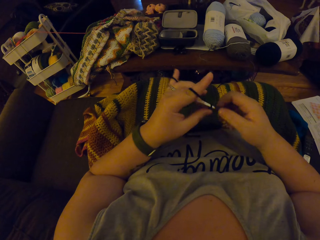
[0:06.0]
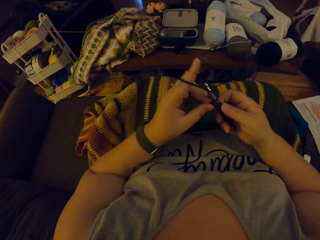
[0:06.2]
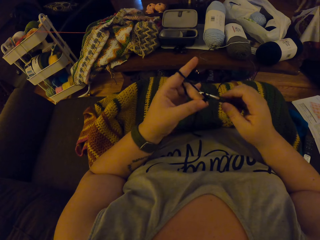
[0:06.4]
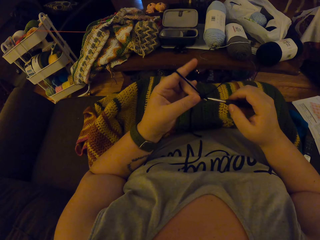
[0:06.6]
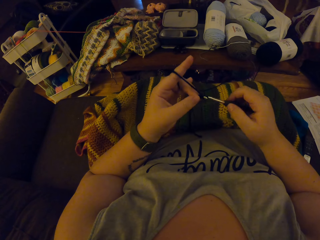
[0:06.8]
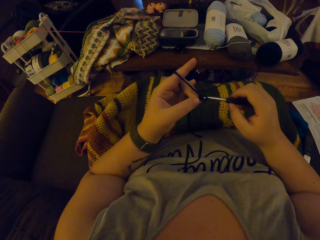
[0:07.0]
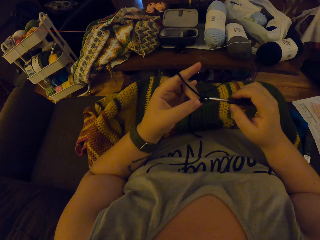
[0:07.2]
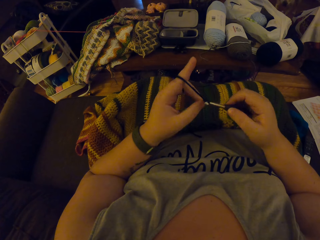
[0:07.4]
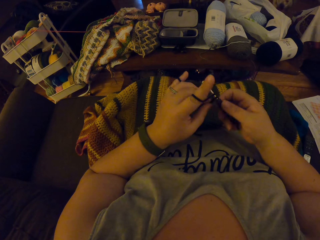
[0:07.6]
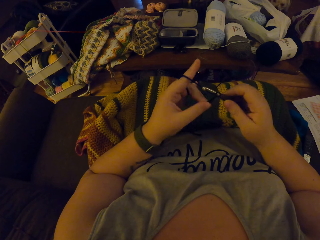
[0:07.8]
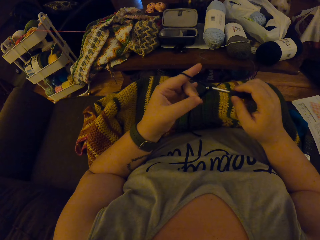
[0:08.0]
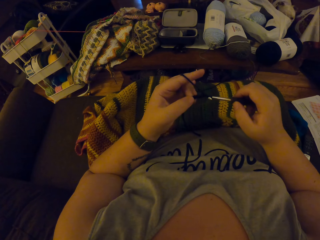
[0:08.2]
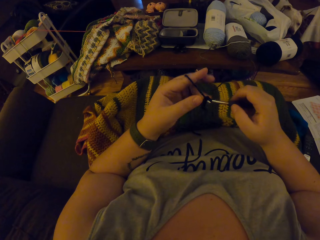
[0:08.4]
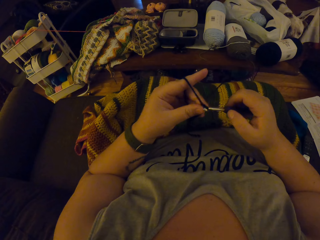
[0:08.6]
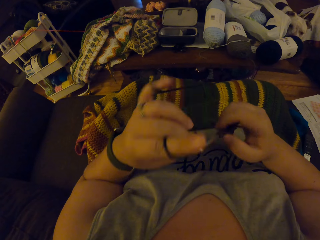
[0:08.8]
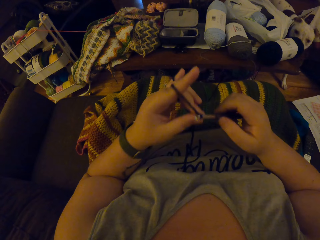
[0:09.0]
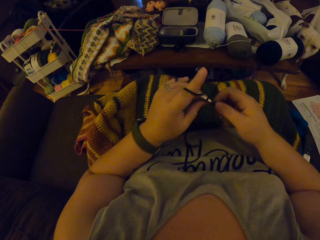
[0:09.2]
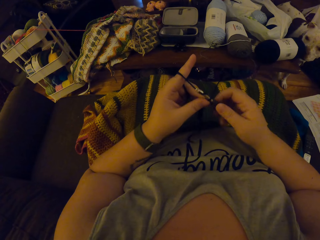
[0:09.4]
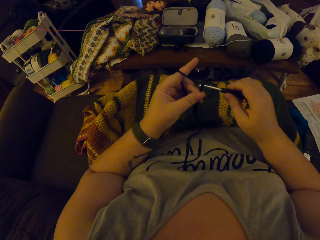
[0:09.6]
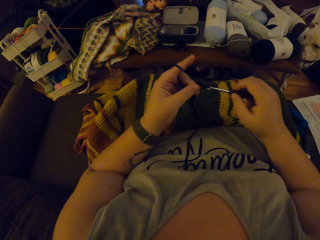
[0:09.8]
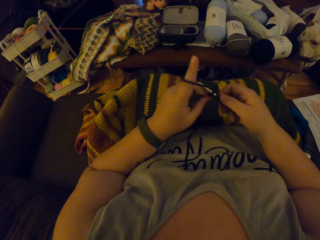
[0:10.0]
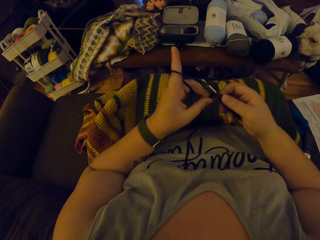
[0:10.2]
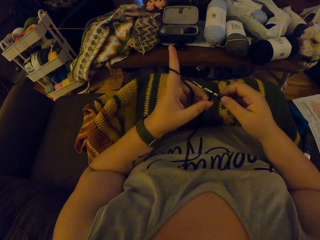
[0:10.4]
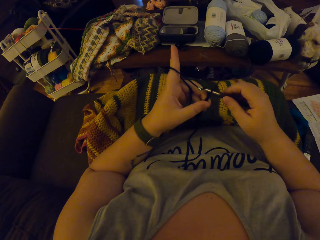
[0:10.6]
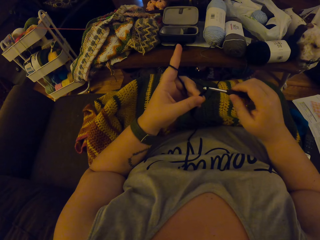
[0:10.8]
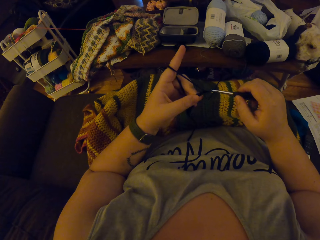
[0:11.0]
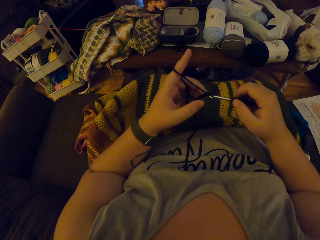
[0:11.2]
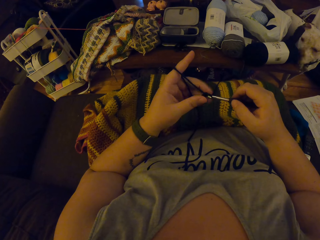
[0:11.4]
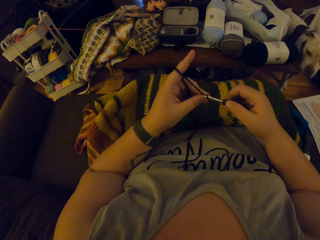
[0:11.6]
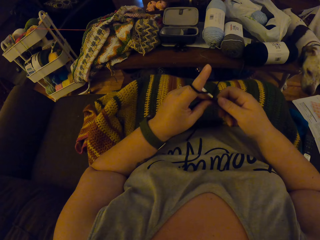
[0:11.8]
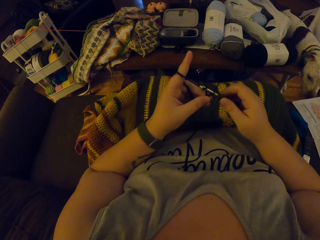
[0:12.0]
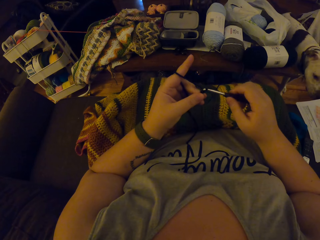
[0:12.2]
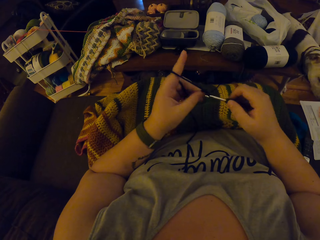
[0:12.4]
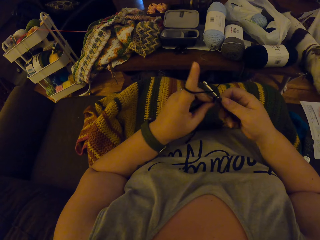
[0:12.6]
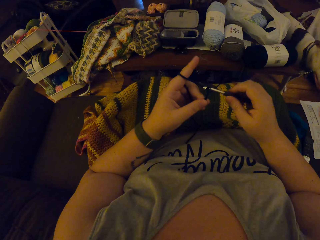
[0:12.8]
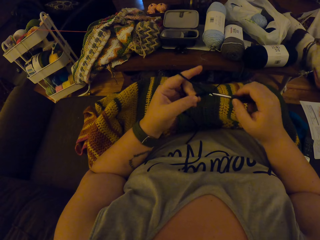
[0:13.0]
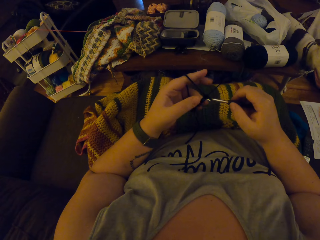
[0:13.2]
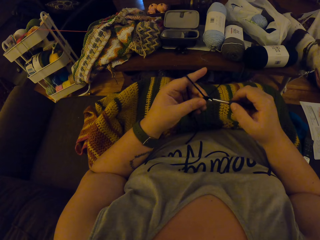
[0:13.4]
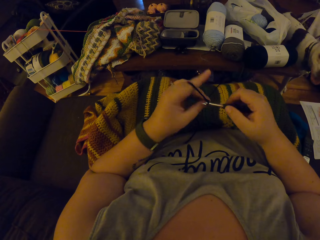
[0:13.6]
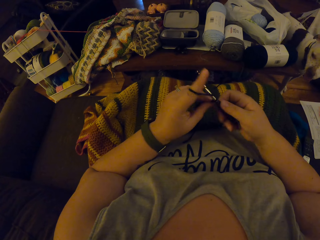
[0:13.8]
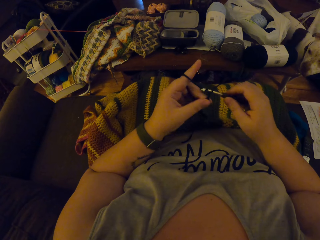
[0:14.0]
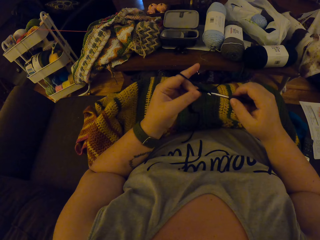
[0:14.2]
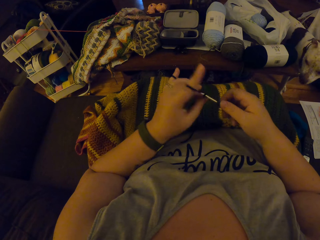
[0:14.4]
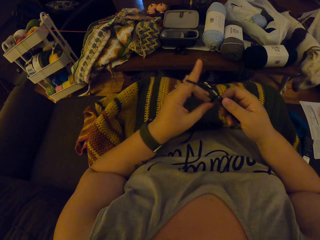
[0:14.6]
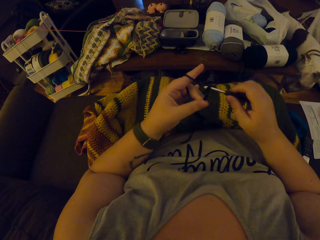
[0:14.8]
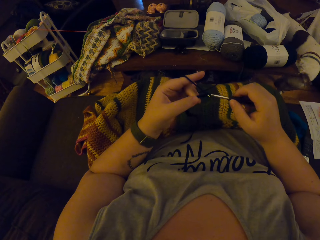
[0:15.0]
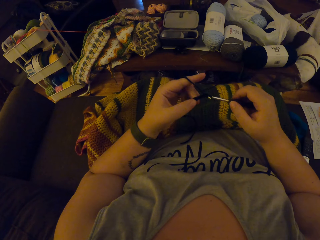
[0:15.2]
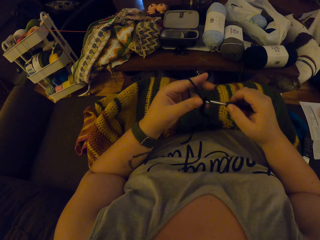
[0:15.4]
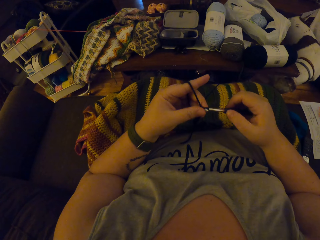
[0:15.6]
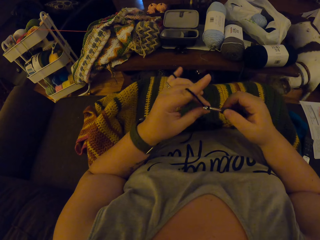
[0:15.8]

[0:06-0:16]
The camera wearer pulls the thread with his finger. He knits the sweater fabric. He lifts the sweater fabric and puts the sweater fabric on his lap. He knits the sweater fabric.

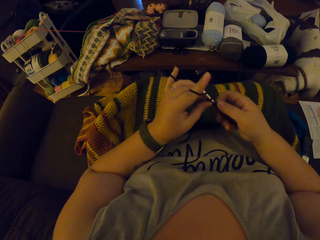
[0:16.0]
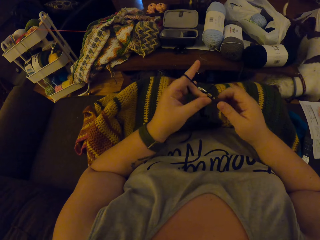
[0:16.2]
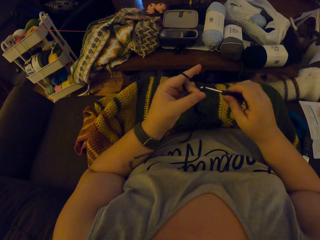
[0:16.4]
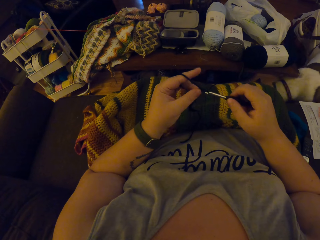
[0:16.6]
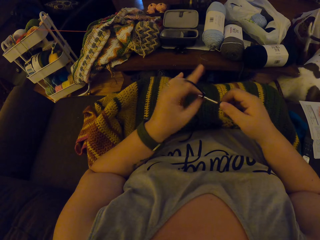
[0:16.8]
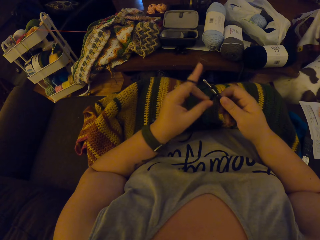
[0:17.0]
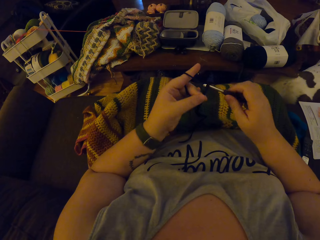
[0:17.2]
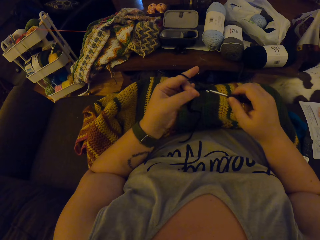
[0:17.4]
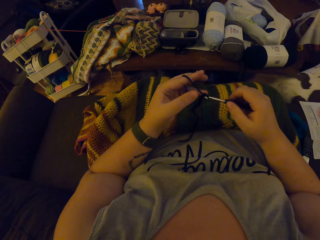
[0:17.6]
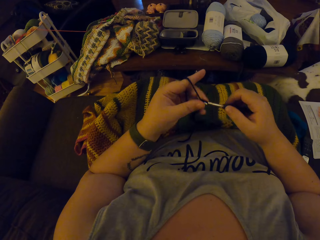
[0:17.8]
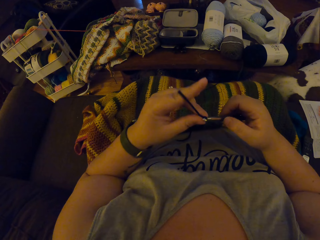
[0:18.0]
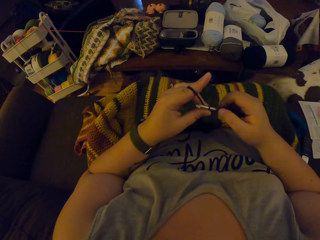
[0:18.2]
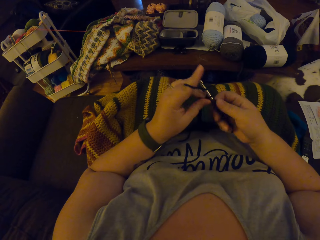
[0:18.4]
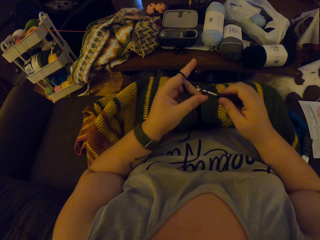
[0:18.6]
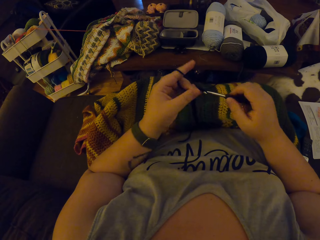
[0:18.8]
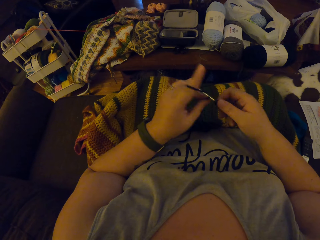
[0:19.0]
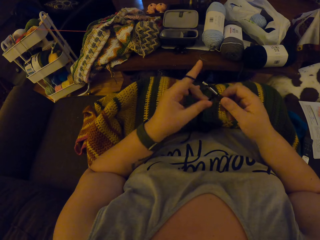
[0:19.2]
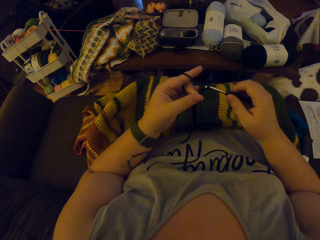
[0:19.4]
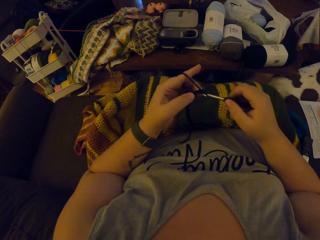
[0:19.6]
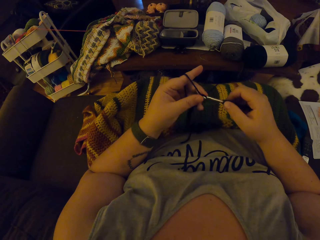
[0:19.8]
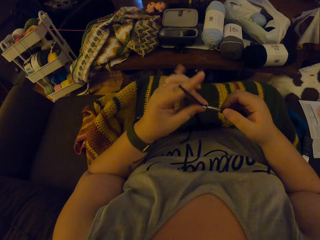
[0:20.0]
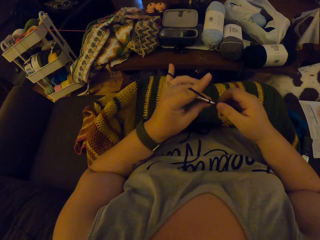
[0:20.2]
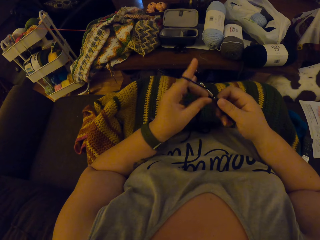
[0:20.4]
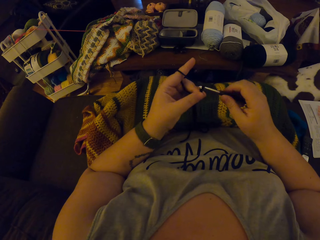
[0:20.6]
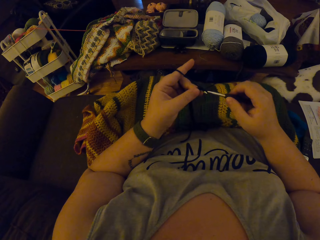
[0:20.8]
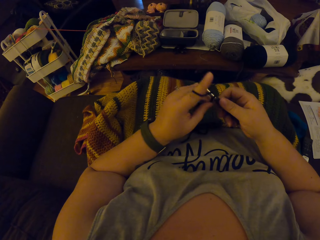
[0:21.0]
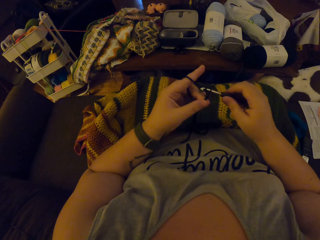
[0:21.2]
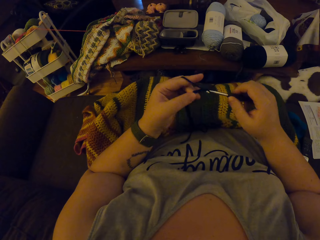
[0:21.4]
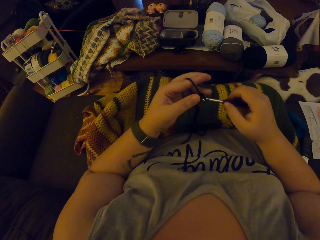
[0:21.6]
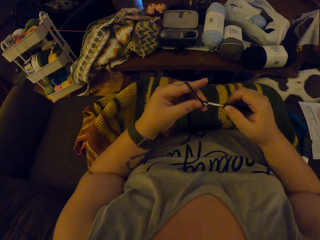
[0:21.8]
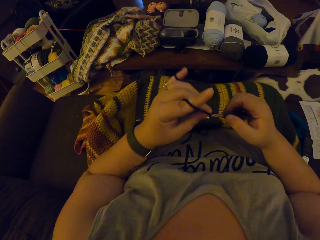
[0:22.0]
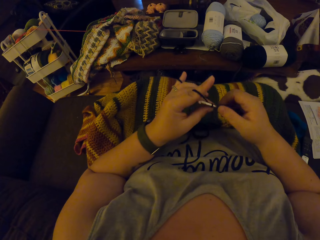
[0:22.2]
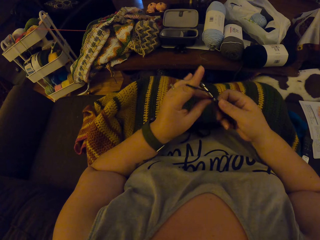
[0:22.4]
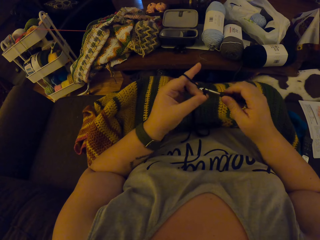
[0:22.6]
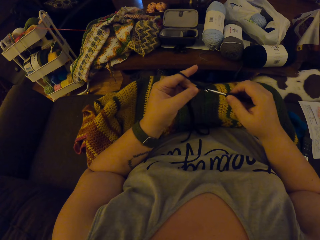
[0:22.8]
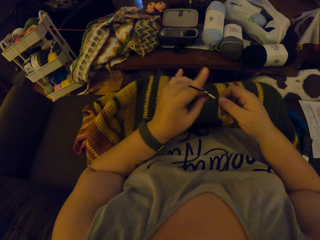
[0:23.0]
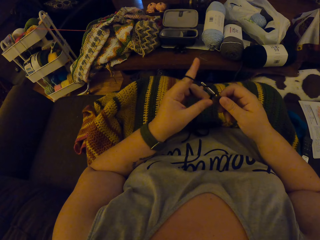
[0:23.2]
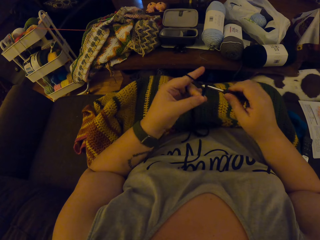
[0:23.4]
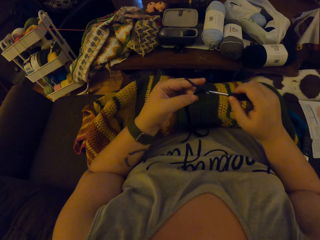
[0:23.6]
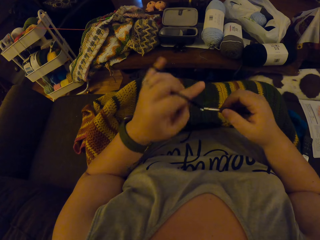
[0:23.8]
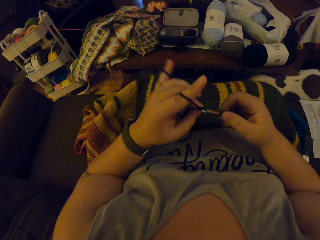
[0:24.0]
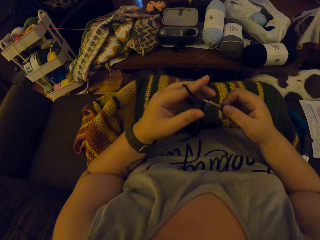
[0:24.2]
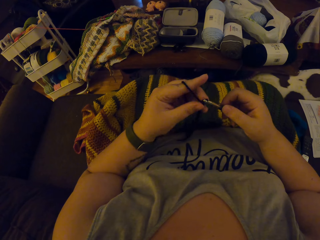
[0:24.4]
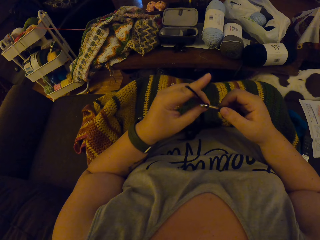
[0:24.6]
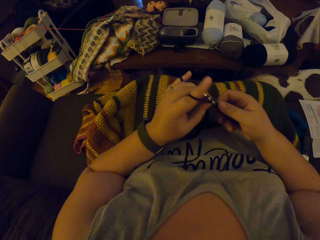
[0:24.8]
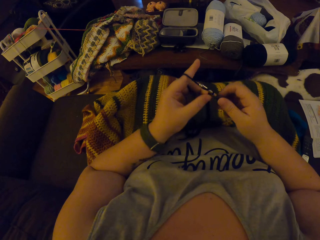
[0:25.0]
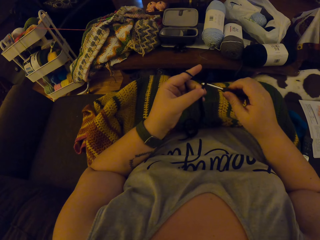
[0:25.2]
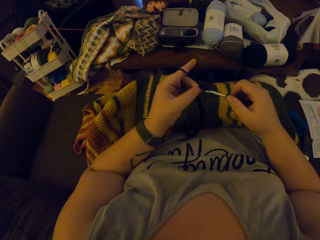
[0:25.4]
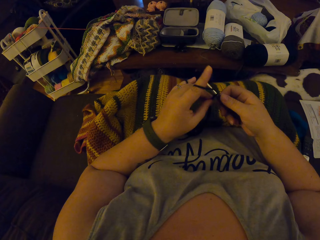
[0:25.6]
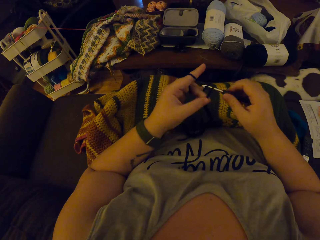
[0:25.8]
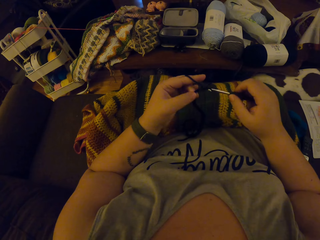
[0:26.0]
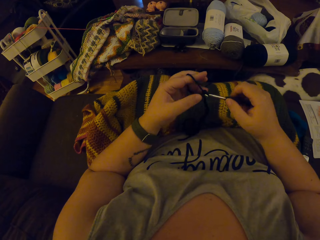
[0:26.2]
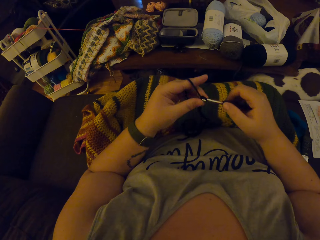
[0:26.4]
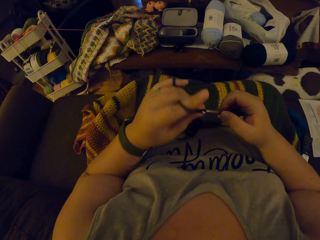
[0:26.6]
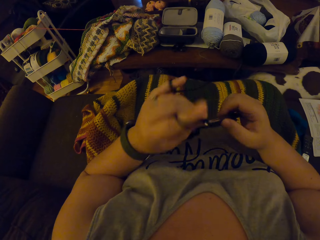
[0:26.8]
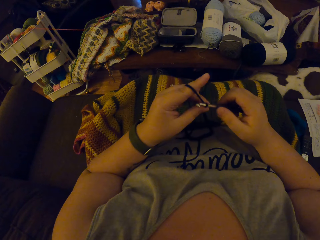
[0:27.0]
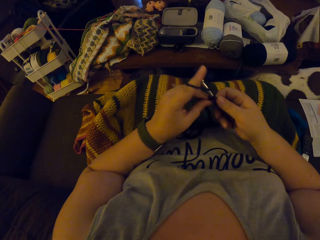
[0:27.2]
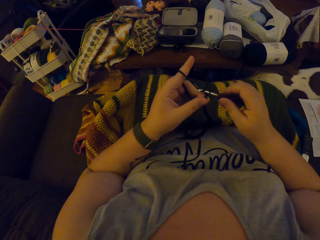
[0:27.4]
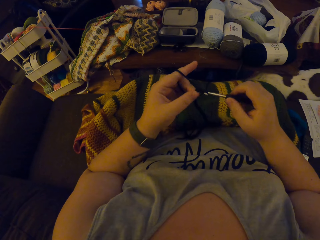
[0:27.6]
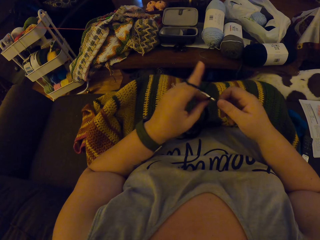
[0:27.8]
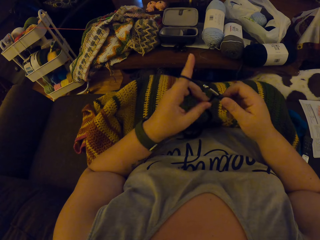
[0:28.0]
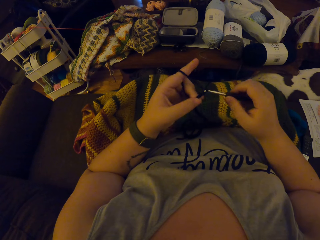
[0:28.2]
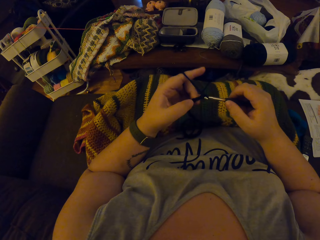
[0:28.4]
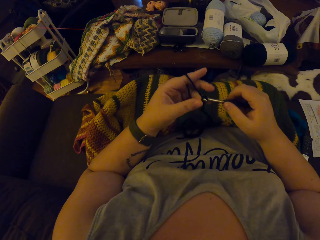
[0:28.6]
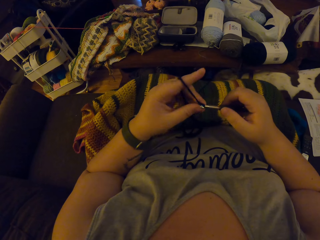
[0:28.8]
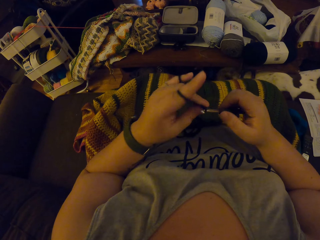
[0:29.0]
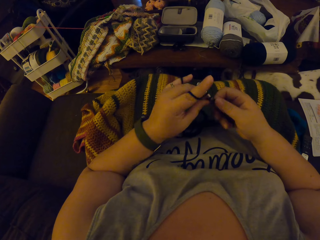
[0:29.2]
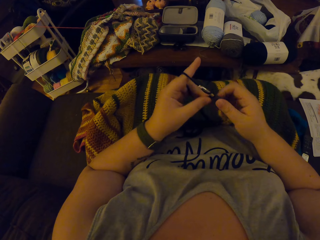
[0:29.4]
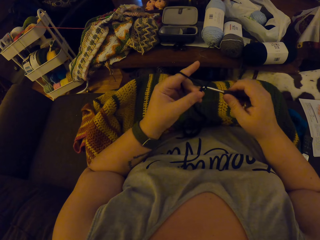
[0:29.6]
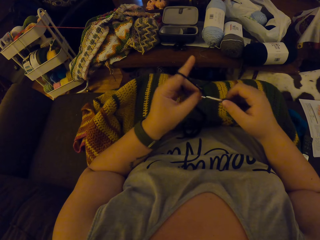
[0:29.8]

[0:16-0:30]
The camera wearer pulls the thread. He knits the sweater fabric. He pulls the thread with his finger. He knits the sweater fabric. He pulls the thread with his finger. He knits the sweater fabric. He pulls the thread with his finger. He knits the sweater fabric.
